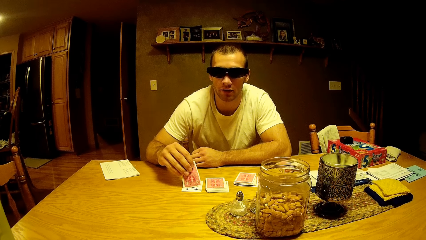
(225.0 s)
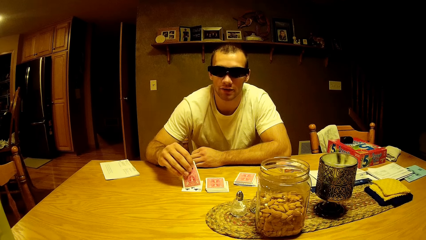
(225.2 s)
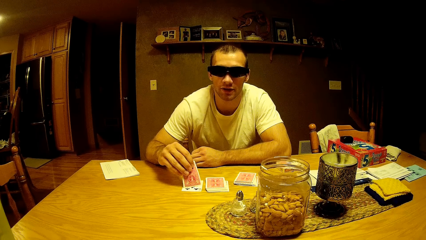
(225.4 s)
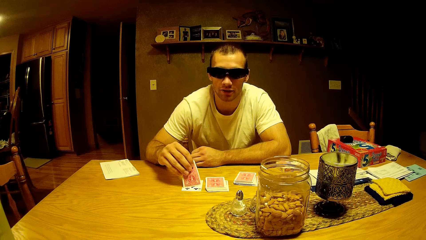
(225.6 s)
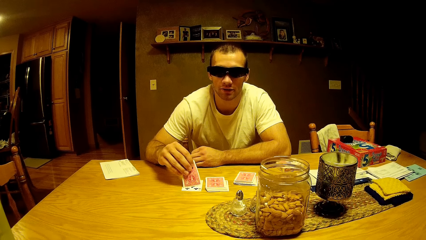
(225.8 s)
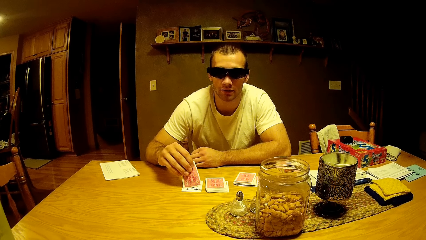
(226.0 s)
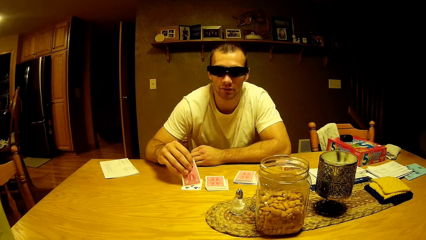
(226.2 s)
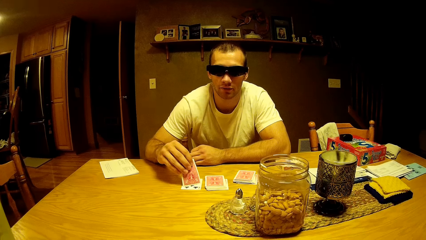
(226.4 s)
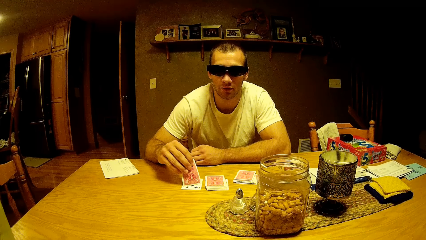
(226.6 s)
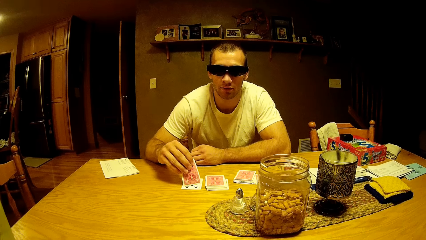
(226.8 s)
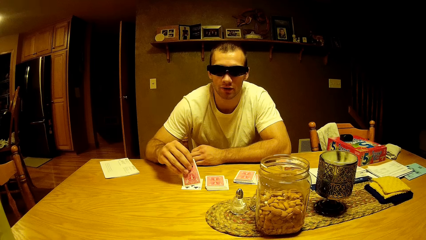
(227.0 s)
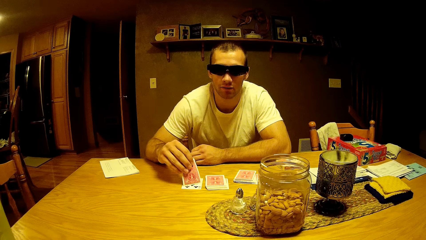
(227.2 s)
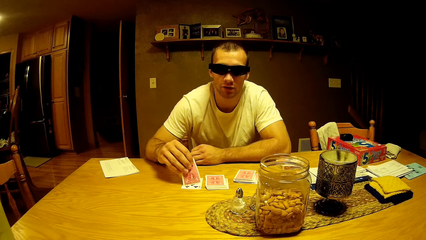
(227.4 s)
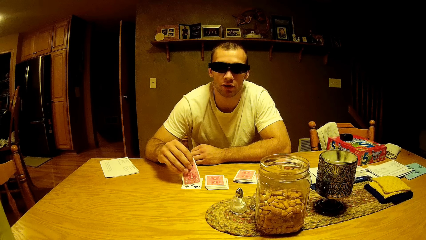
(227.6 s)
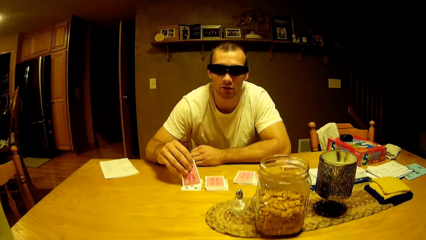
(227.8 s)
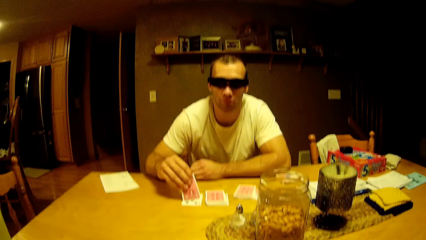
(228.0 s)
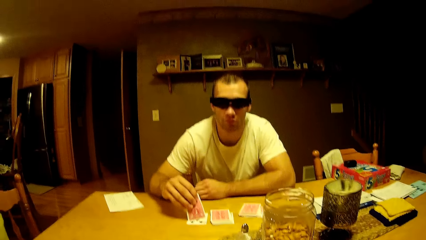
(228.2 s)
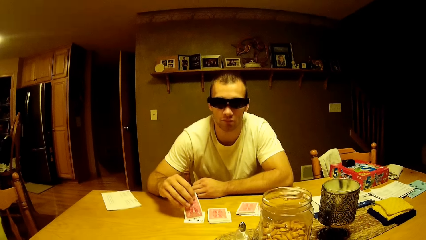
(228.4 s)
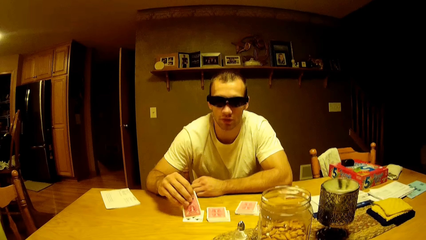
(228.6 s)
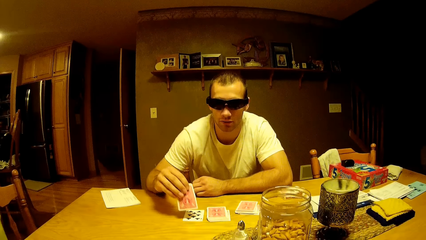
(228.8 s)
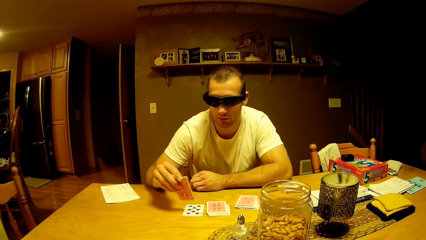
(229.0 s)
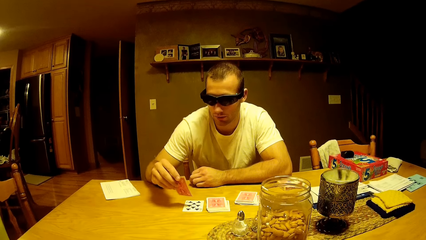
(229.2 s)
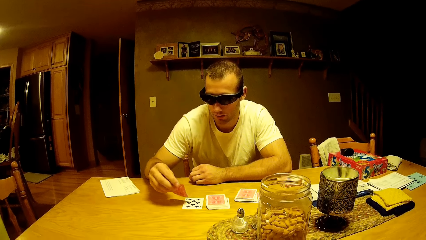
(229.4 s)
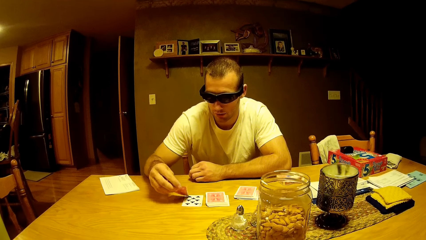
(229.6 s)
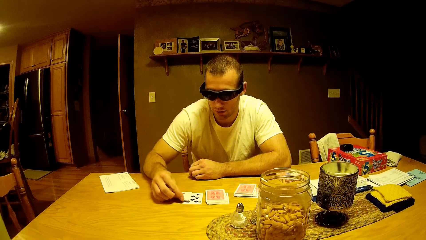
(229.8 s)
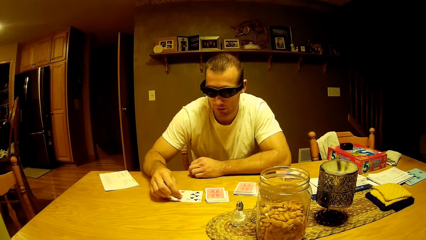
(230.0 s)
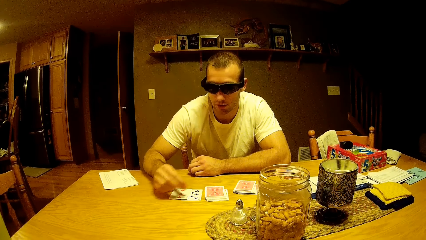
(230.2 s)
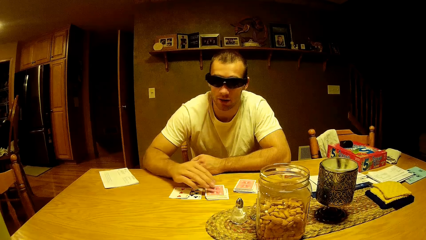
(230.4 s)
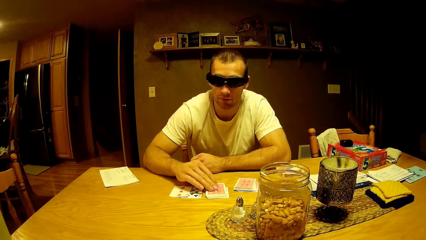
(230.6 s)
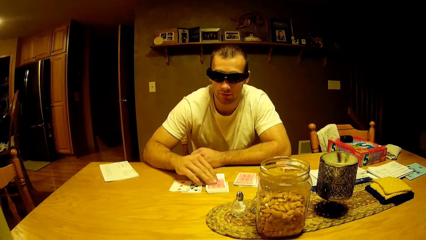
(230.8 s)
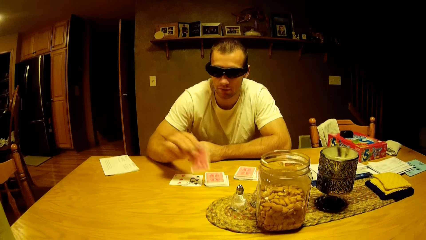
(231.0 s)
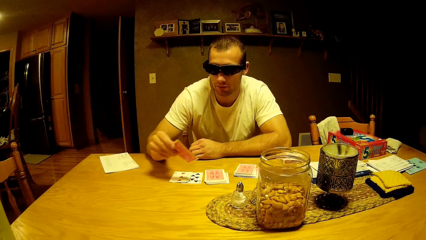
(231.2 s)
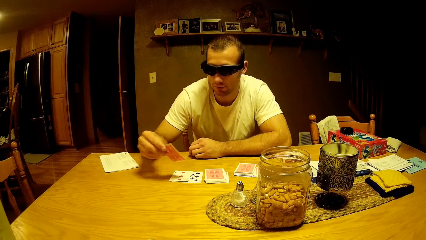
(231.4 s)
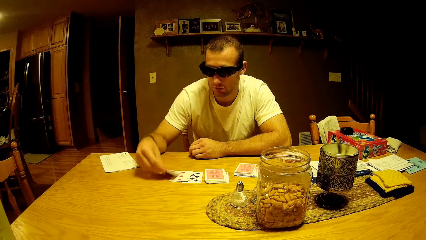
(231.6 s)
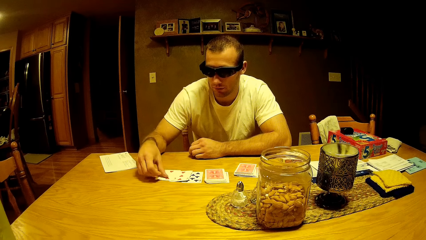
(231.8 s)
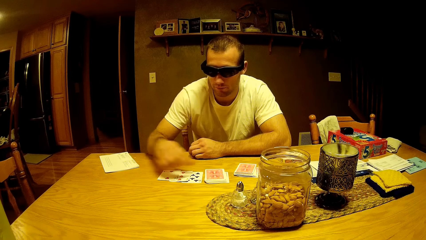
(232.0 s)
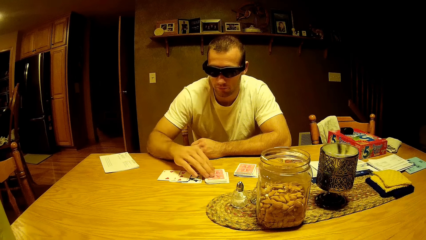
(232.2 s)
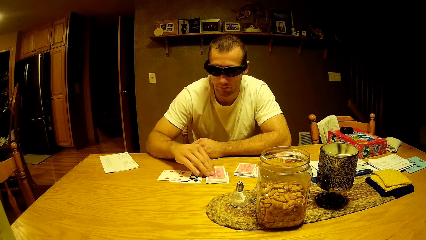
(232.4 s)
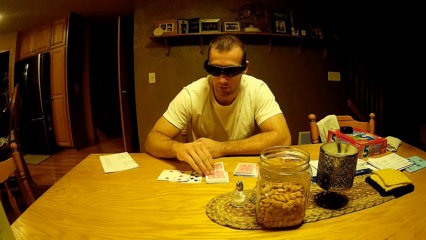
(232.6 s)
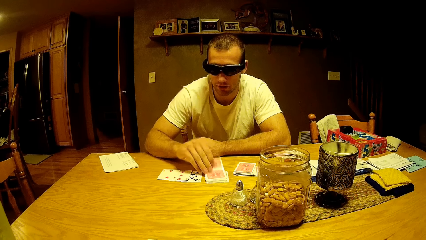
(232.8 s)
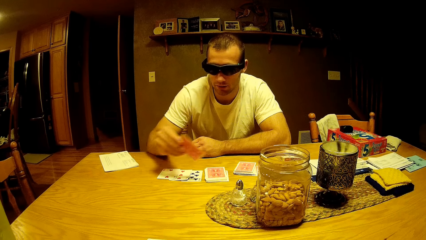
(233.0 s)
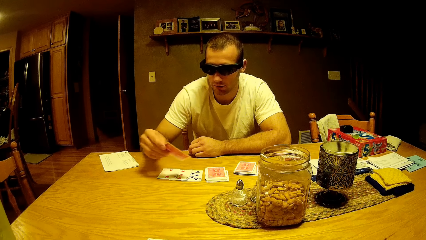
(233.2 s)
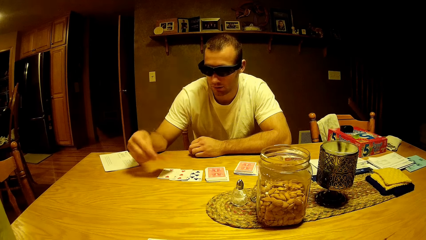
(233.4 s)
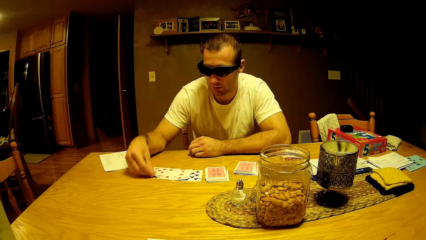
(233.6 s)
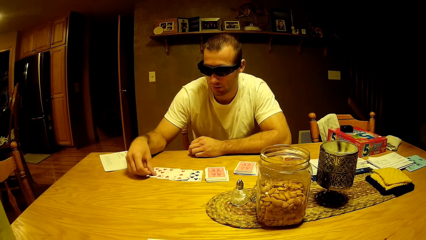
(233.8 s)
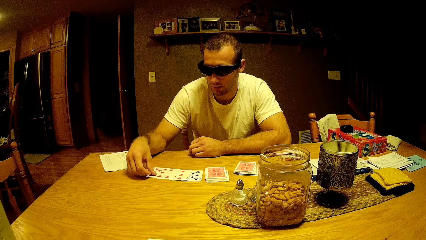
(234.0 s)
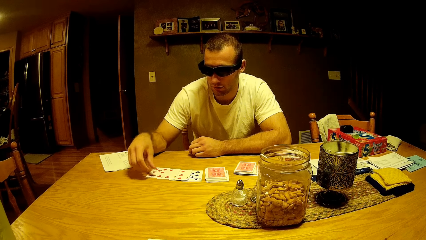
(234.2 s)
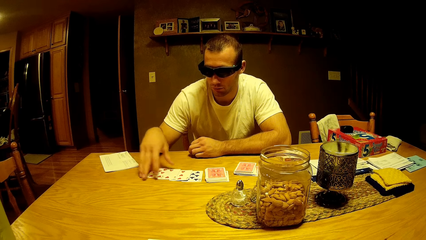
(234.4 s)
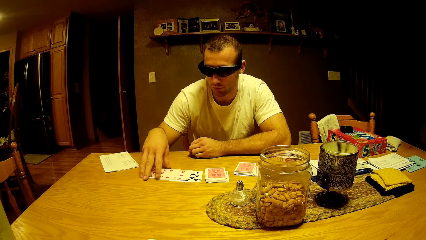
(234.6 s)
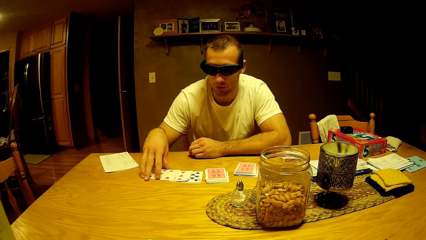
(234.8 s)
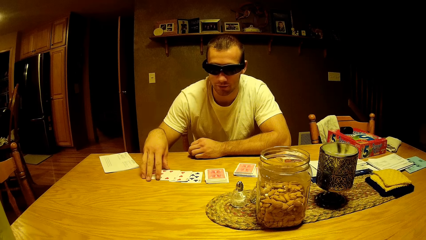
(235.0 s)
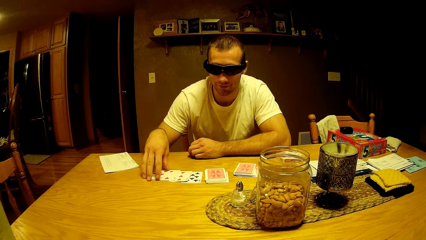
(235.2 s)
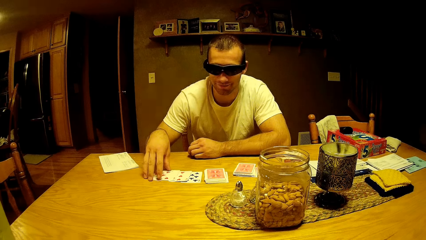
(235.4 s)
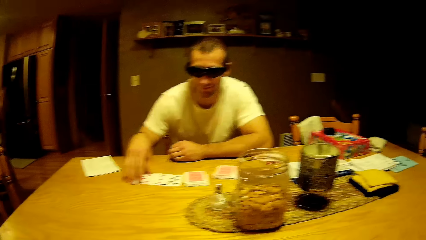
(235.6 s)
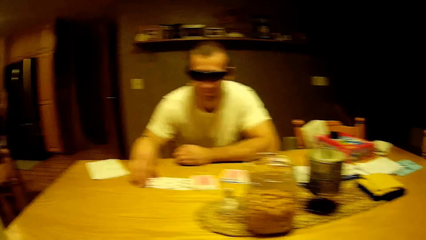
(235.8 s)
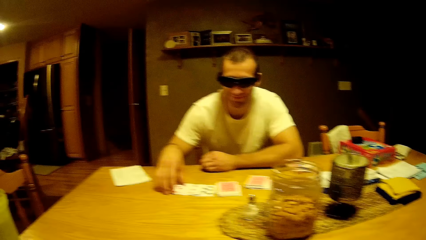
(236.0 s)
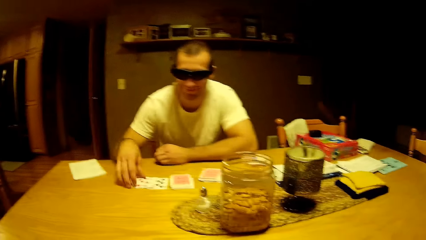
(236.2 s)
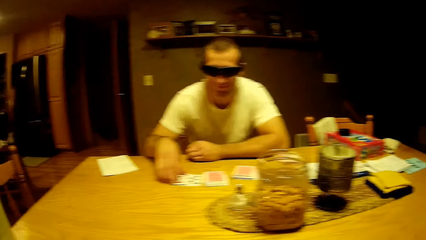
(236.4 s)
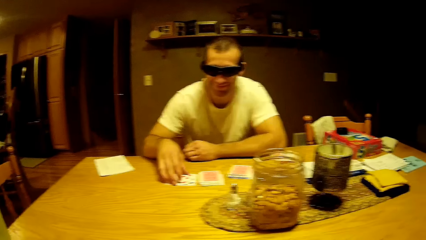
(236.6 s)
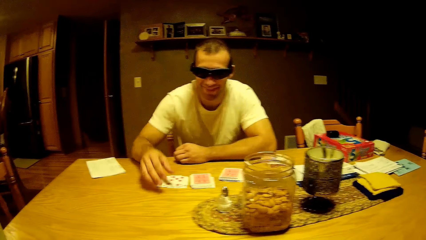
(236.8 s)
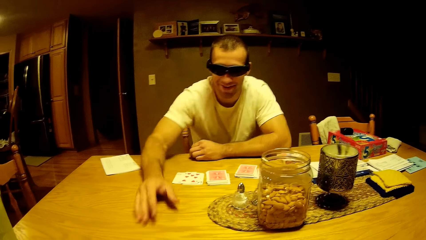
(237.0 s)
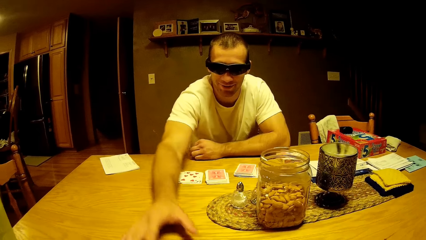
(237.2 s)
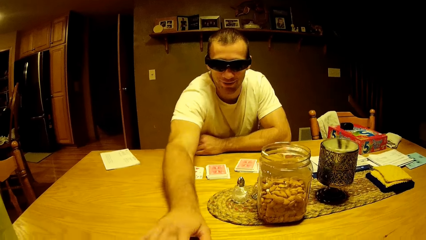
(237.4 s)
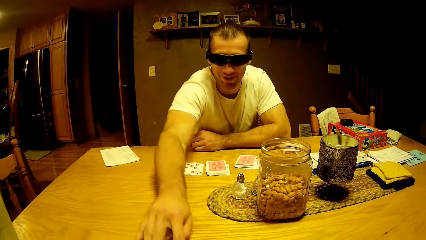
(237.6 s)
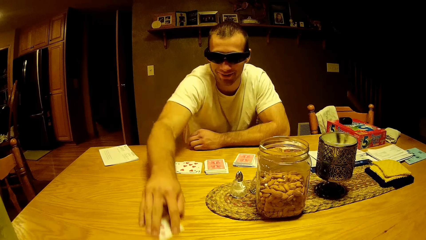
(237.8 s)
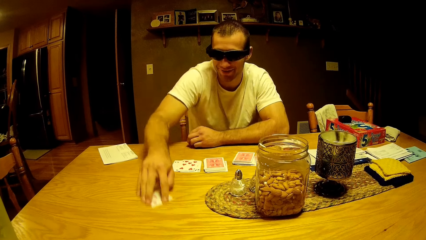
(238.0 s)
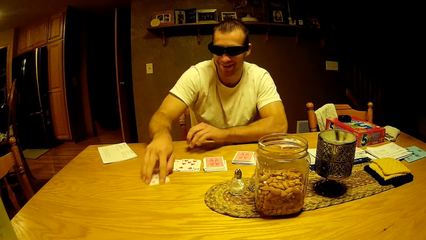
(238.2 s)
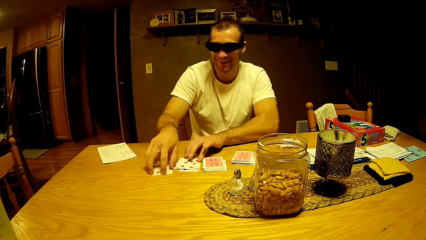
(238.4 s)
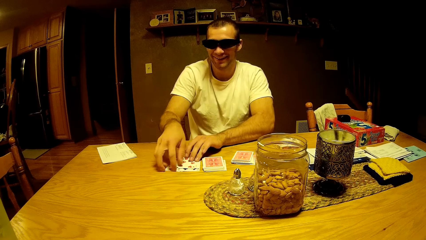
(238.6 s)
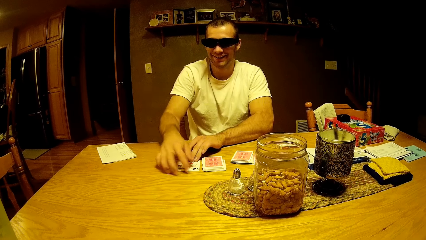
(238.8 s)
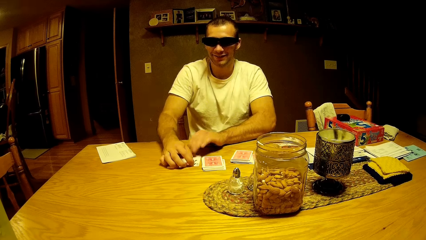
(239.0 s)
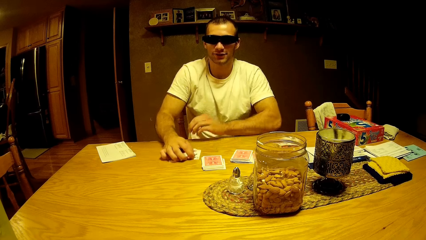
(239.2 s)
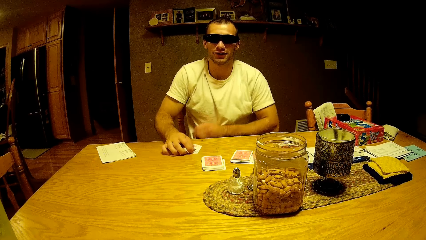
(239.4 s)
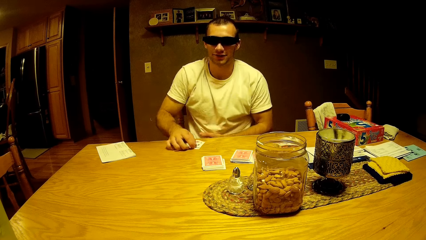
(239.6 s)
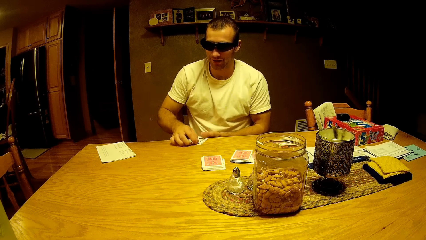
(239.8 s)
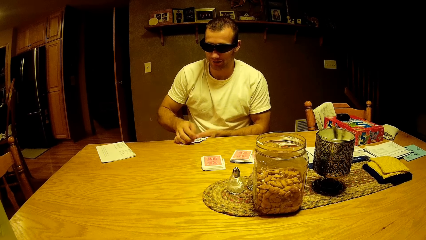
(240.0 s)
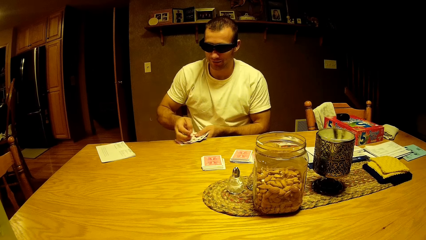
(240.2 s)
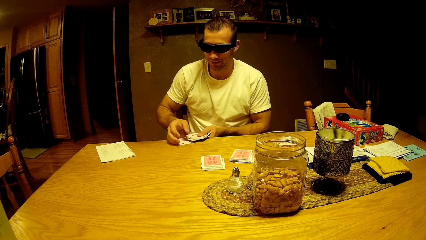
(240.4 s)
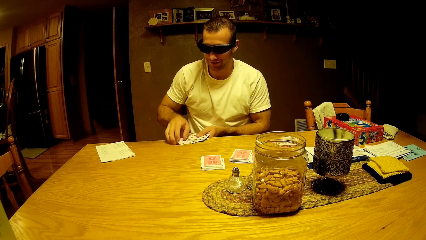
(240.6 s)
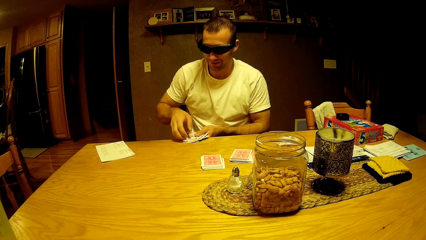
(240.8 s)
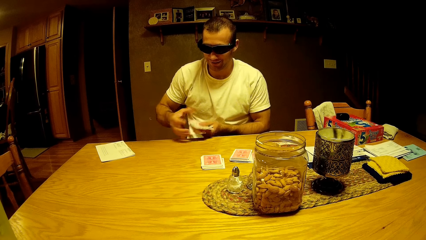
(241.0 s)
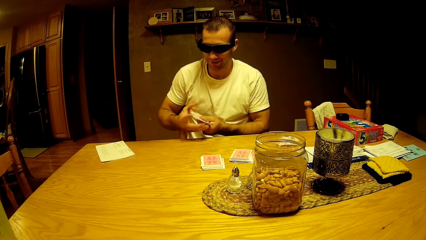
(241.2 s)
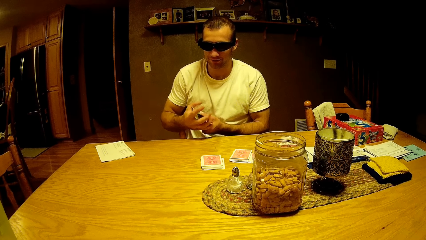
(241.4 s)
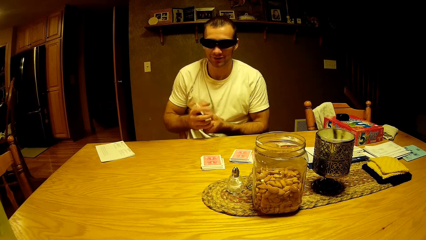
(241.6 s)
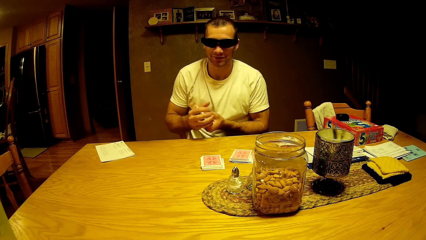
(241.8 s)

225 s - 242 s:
A man drops a card on the table. The man takes the play card. The man drops the card on the table. The man takes the play card. The man drops the card on the table. The man puts the cards on the table together. The man collects the cards on the table. The man collects the cards using both hands.
